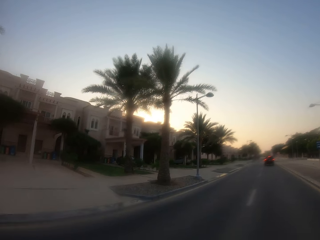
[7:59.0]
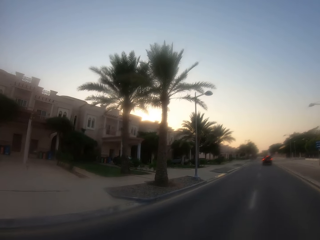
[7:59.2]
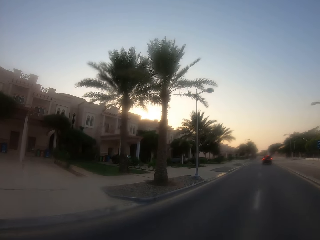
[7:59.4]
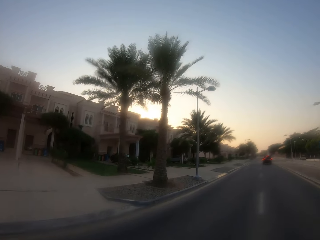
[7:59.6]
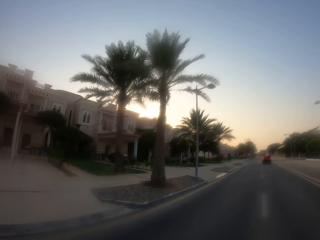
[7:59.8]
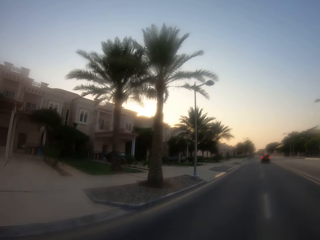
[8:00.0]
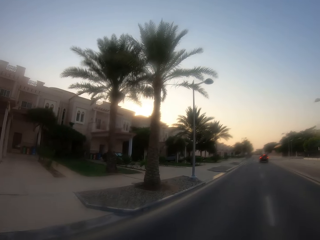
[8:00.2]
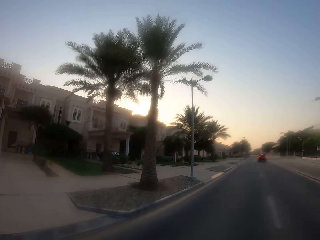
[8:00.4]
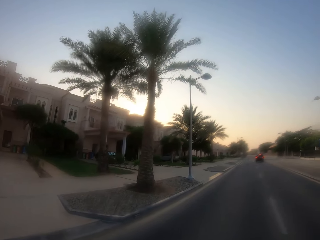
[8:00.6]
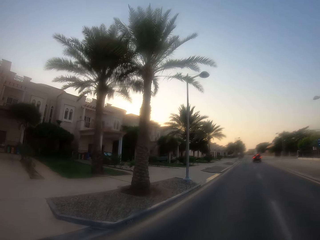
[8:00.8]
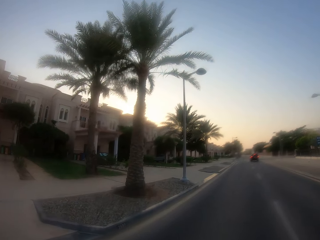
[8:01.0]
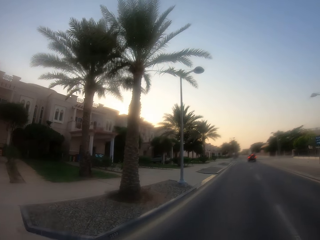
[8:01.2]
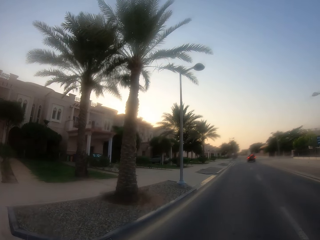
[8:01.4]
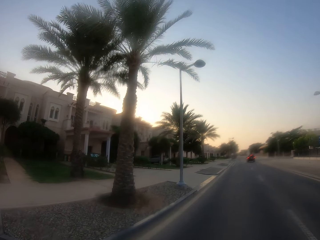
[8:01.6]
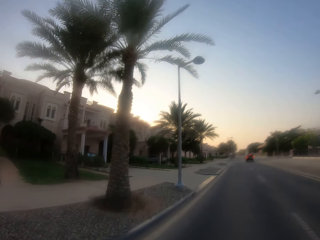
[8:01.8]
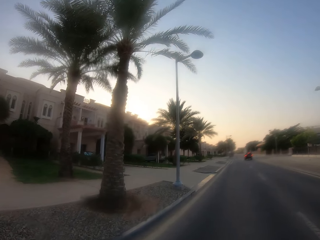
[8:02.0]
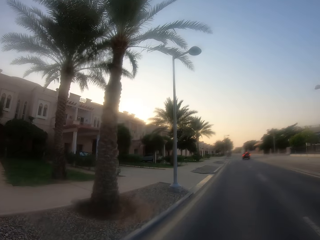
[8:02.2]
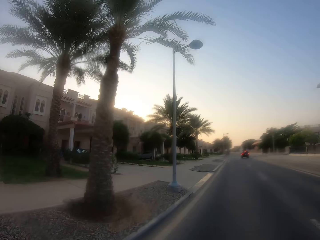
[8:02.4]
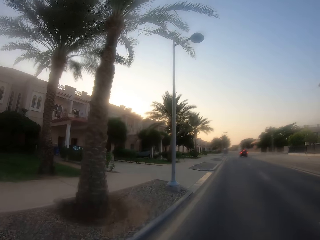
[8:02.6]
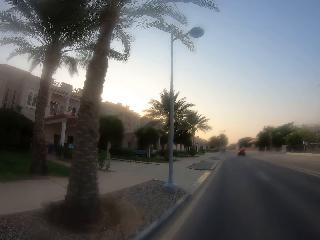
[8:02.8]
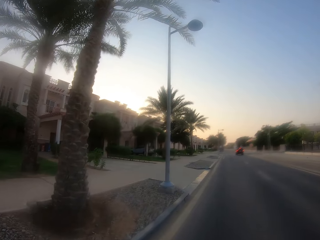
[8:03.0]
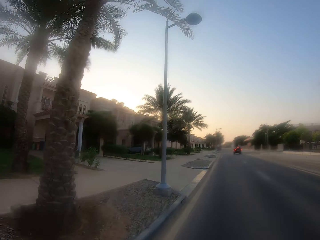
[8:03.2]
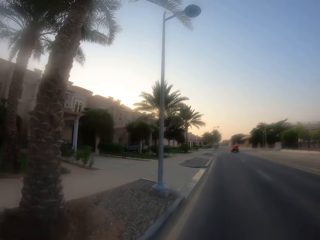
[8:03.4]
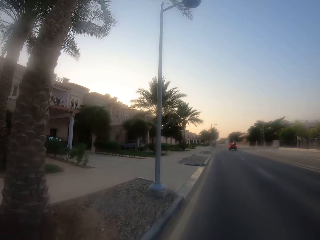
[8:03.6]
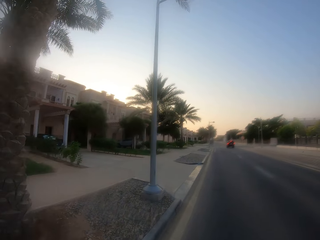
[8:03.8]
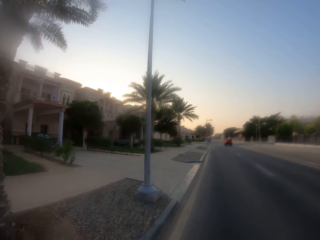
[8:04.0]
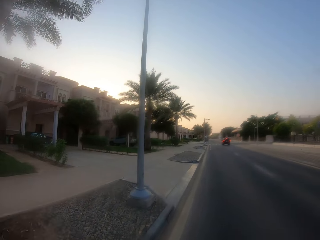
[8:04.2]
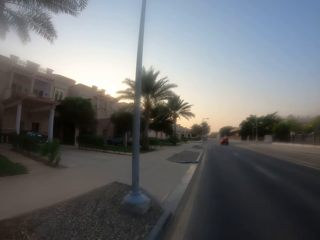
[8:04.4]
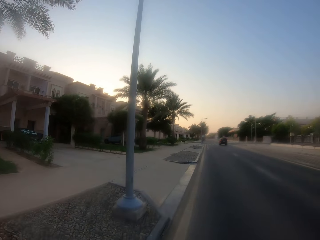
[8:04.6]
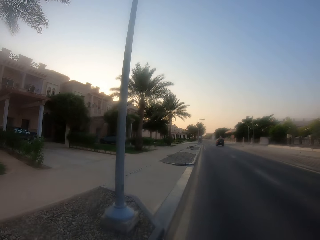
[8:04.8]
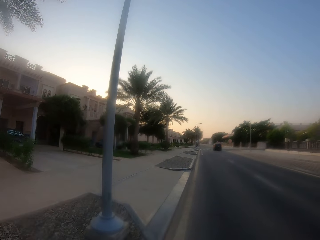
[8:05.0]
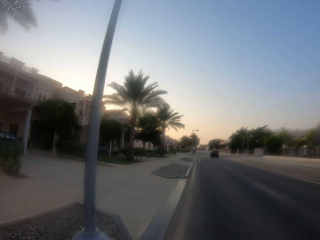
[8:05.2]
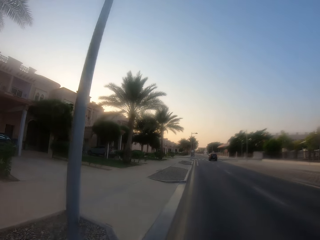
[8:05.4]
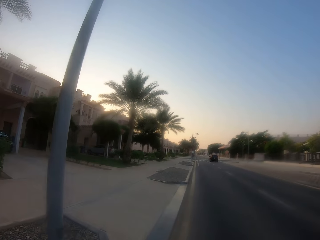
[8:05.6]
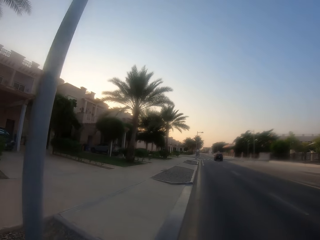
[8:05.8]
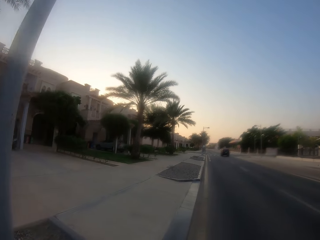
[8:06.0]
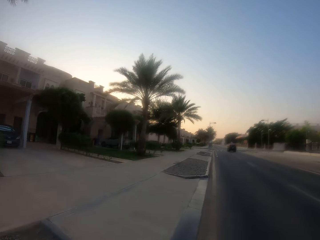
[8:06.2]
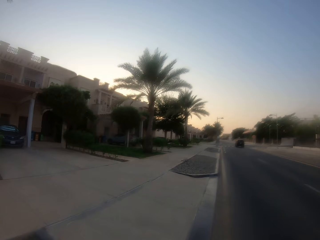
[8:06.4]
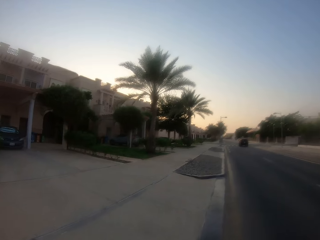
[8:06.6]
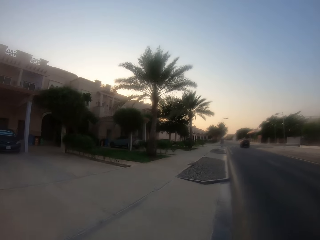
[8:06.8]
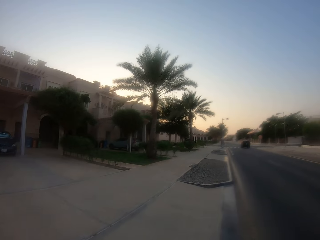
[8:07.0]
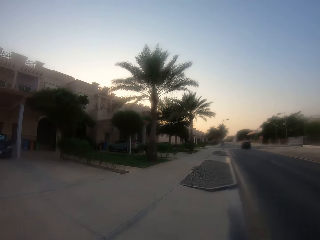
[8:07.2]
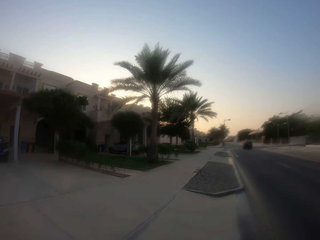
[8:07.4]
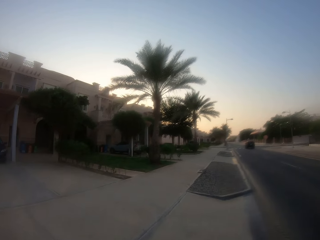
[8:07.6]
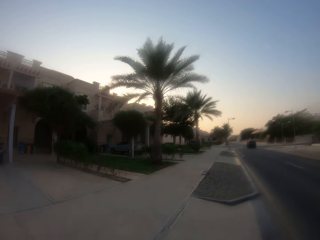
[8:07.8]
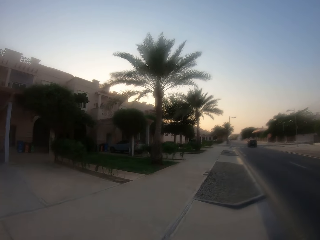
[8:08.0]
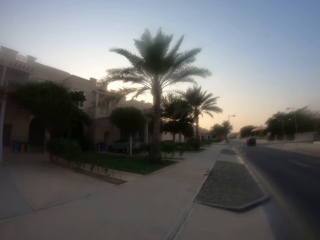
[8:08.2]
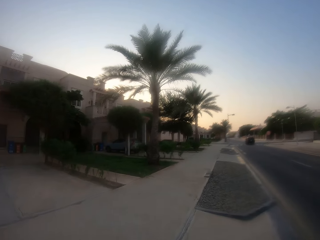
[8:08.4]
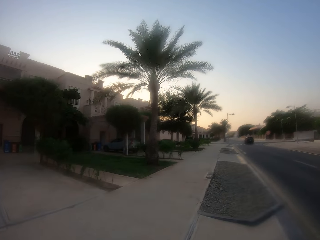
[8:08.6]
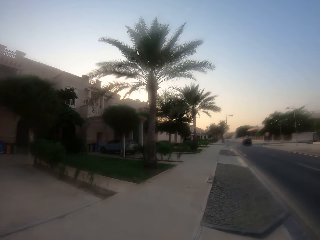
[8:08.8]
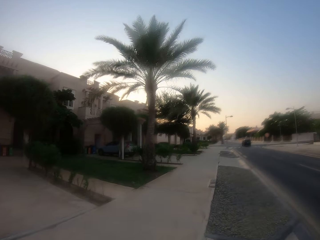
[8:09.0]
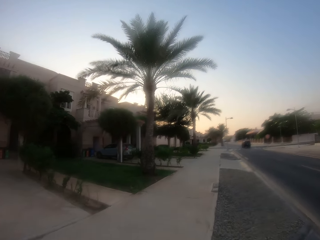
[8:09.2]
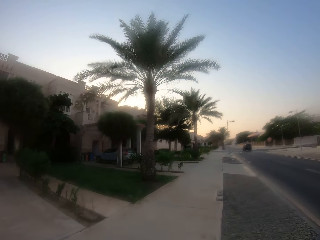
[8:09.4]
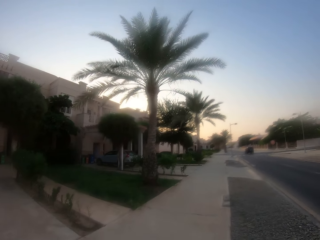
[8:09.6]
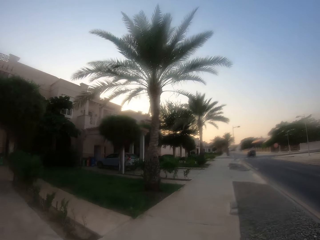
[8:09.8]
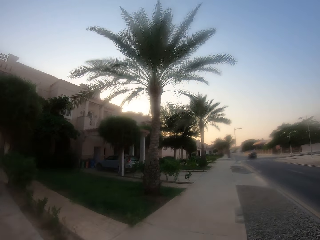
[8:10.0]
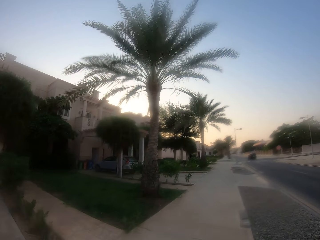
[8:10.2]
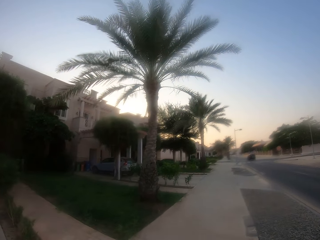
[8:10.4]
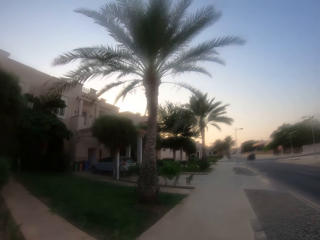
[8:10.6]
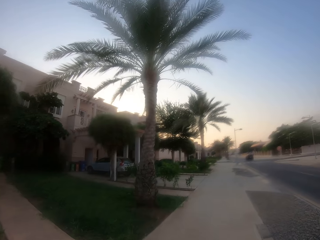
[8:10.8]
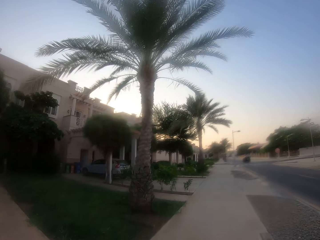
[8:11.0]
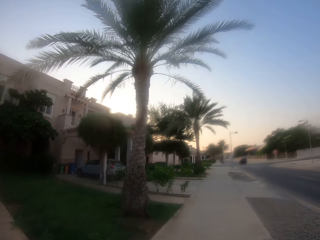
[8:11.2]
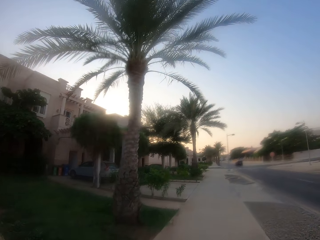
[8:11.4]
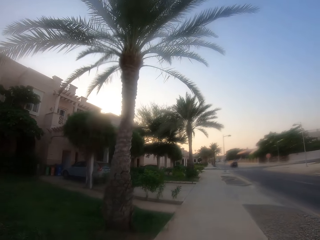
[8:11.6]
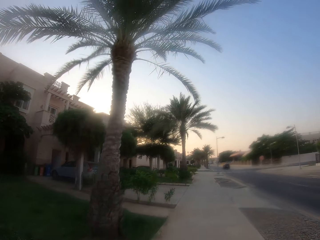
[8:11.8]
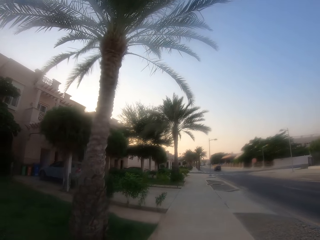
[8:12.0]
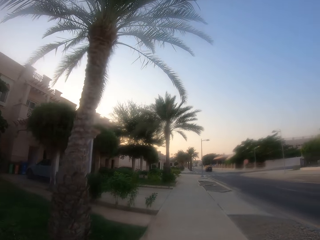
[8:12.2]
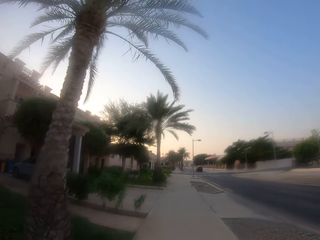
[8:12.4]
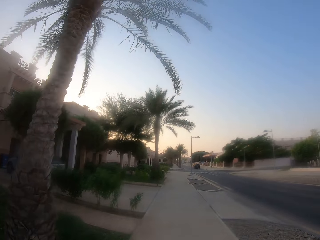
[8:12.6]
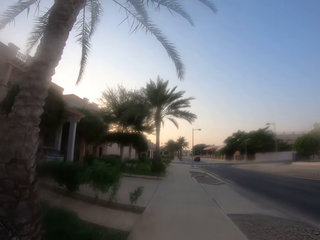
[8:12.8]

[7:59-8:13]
The camera wearer walks on the sidewalk.

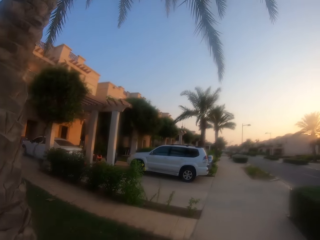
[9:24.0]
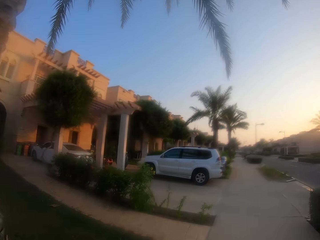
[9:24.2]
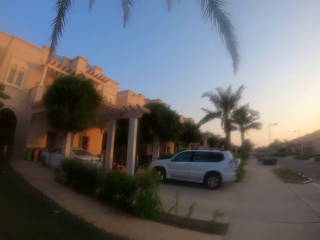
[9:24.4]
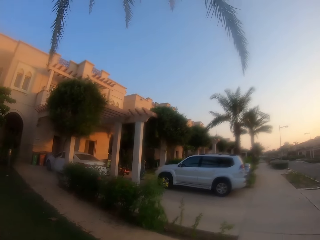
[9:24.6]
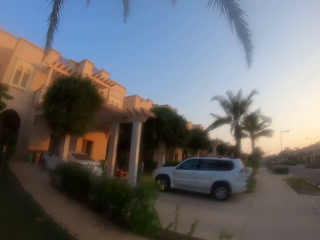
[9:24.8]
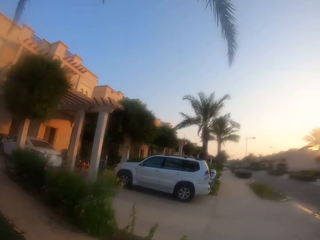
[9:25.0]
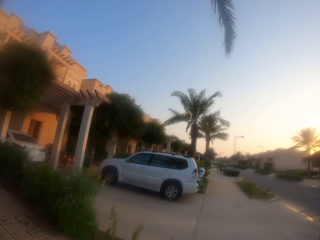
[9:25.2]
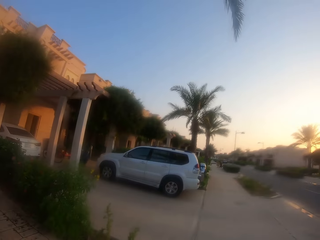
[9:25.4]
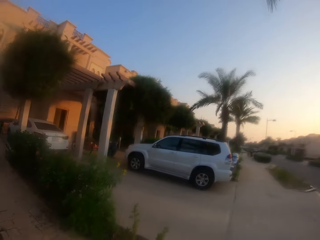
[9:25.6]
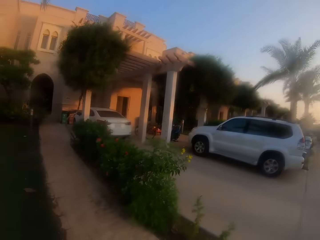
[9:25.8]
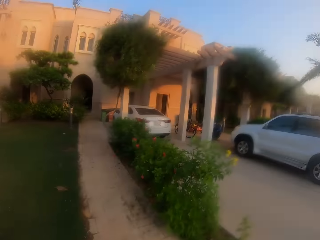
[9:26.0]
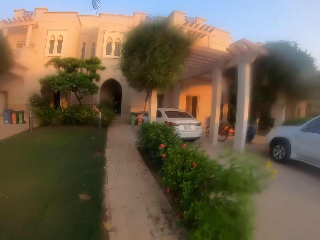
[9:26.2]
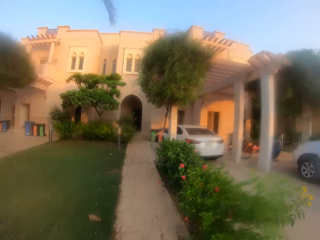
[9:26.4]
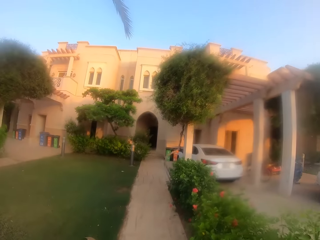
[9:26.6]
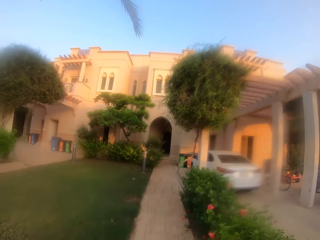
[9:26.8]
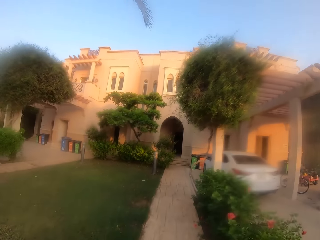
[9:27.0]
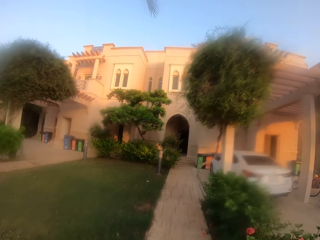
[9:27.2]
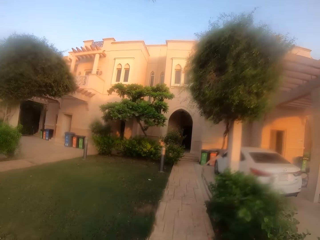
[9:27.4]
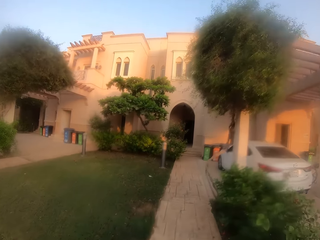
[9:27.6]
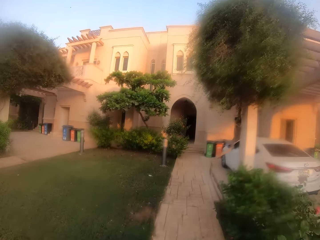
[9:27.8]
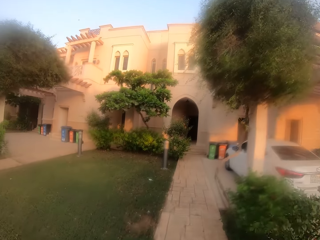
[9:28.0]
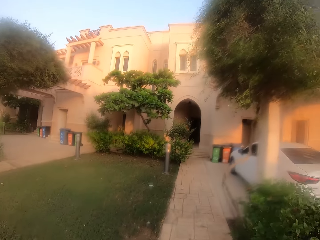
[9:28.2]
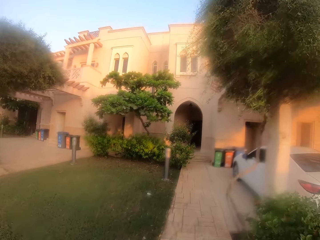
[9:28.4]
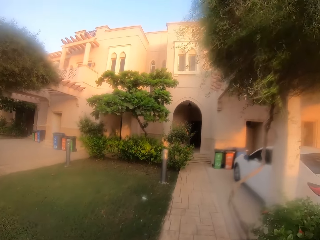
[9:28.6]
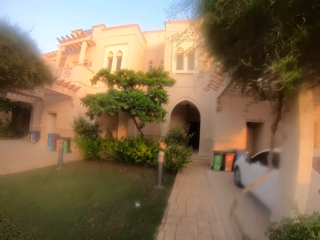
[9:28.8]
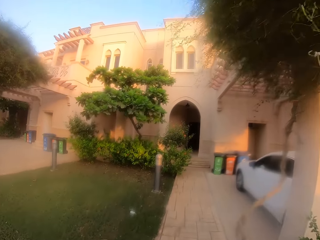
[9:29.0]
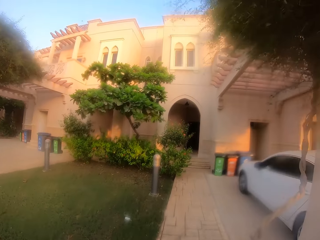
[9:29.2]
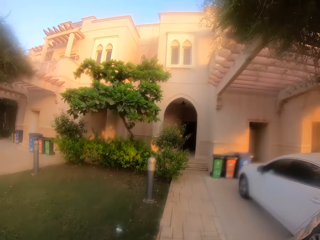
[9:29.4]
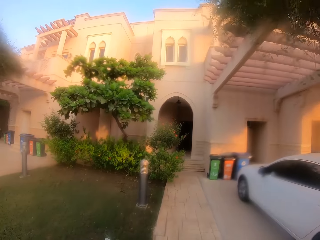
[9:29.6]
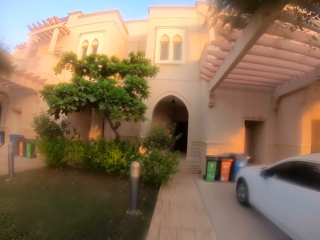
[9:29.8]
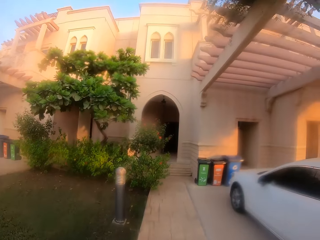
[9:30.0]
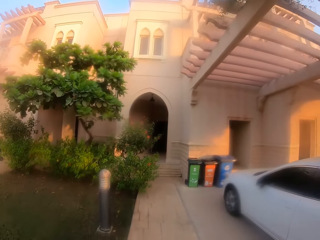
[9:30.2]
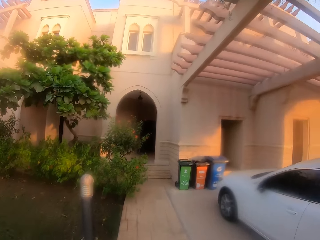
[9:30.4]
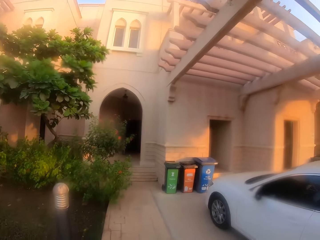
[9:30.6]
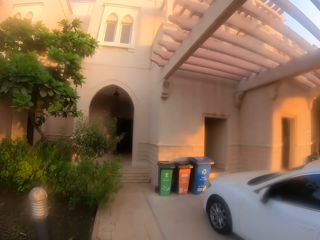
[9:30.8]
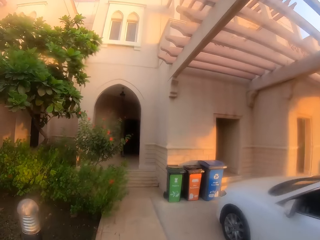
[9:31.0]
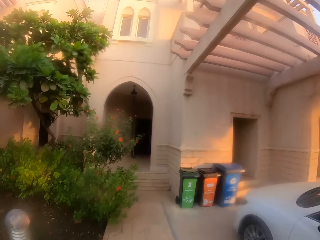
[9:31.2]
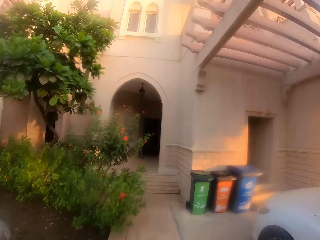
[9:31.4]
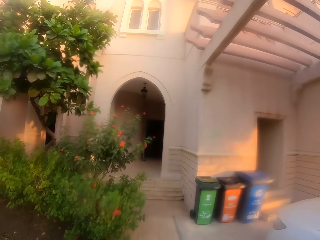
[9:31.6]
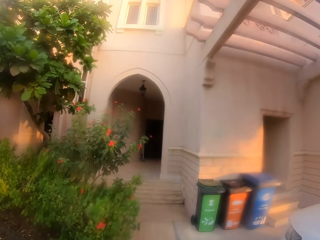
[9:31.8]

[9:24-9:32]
The camera wearer takes a turn towards a building.
